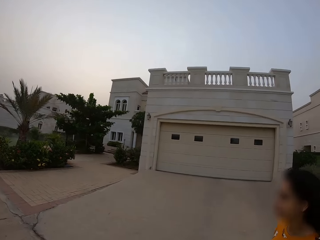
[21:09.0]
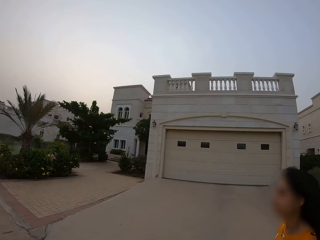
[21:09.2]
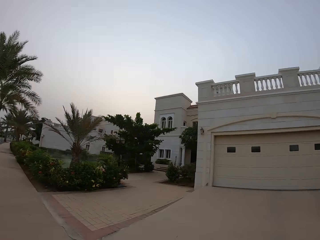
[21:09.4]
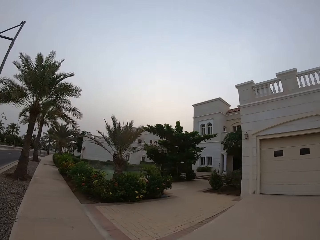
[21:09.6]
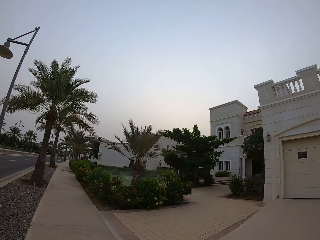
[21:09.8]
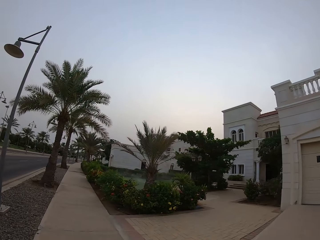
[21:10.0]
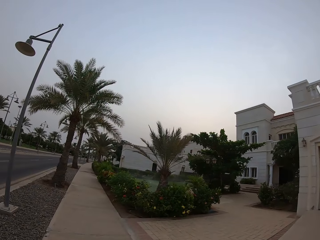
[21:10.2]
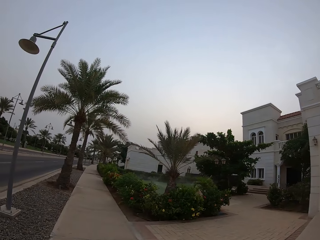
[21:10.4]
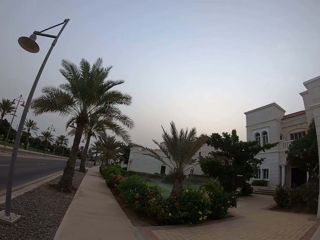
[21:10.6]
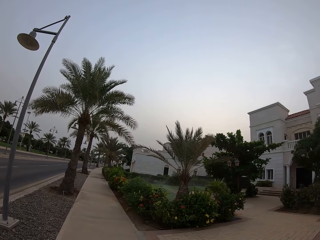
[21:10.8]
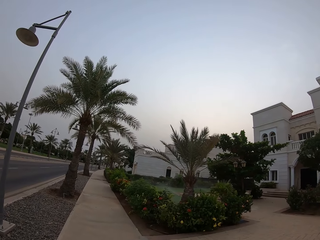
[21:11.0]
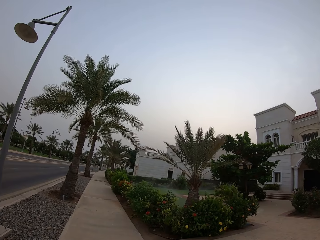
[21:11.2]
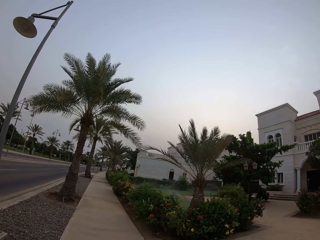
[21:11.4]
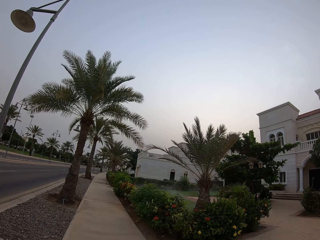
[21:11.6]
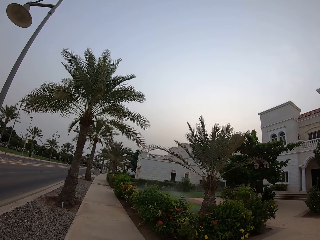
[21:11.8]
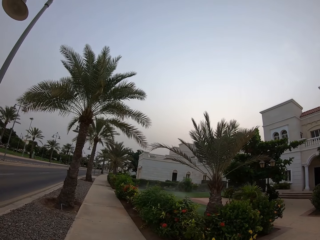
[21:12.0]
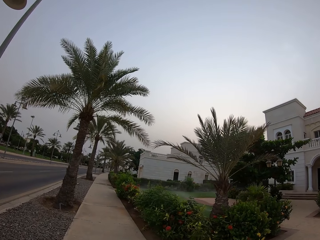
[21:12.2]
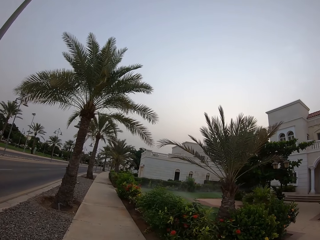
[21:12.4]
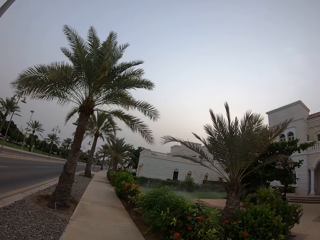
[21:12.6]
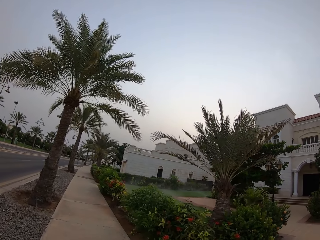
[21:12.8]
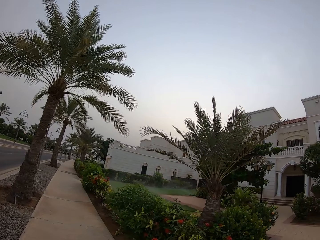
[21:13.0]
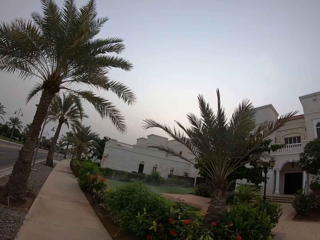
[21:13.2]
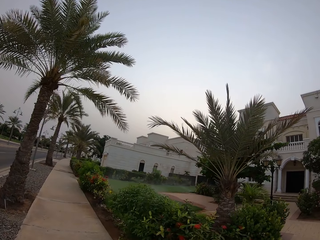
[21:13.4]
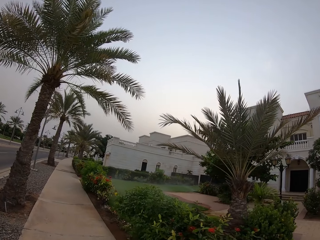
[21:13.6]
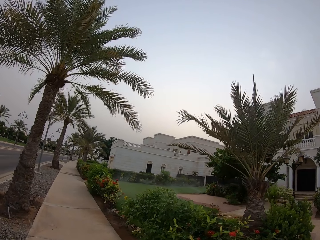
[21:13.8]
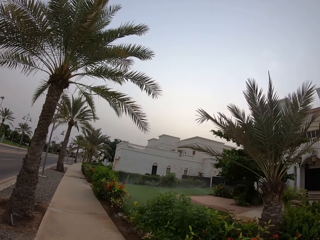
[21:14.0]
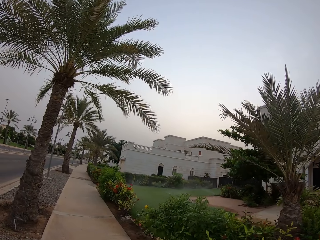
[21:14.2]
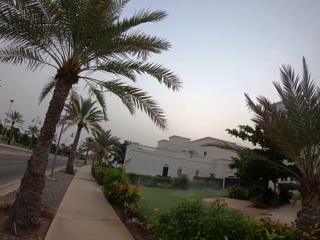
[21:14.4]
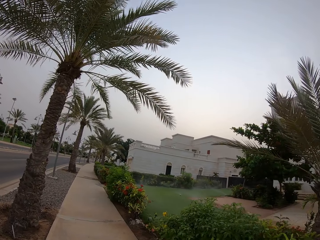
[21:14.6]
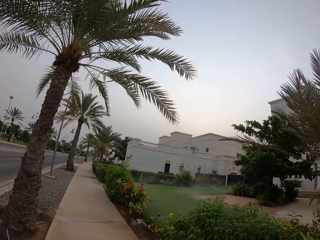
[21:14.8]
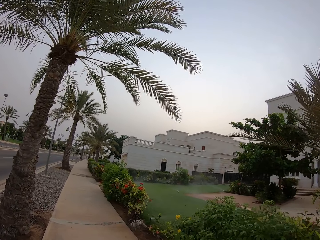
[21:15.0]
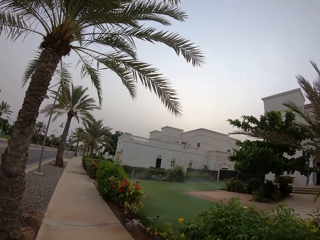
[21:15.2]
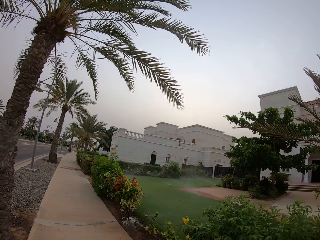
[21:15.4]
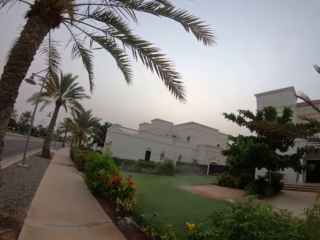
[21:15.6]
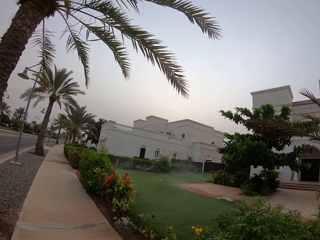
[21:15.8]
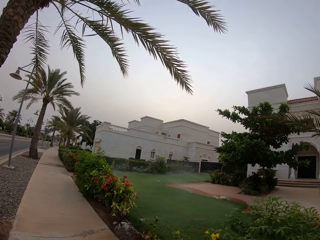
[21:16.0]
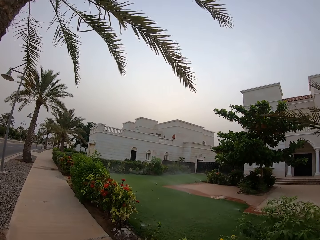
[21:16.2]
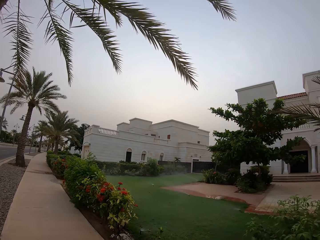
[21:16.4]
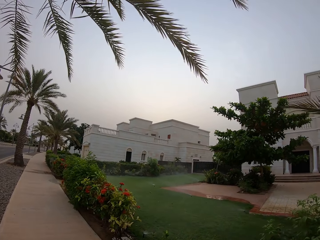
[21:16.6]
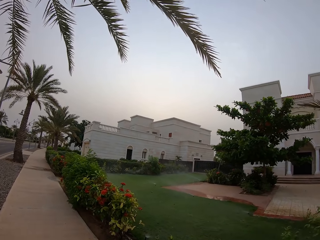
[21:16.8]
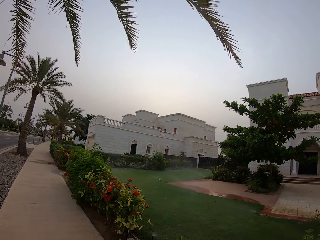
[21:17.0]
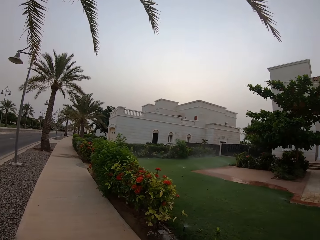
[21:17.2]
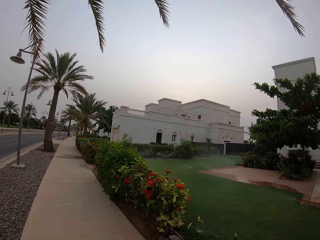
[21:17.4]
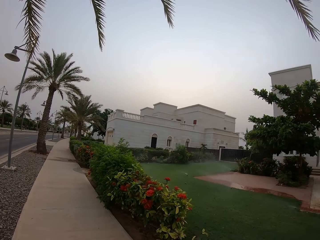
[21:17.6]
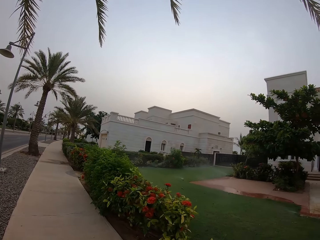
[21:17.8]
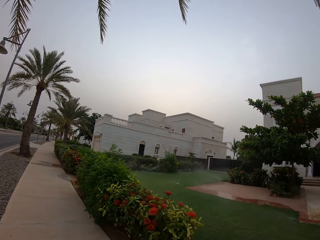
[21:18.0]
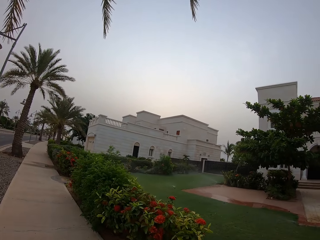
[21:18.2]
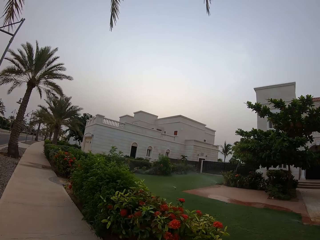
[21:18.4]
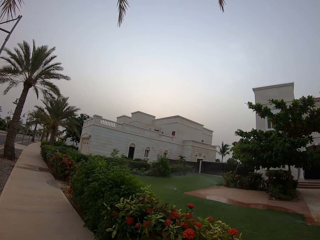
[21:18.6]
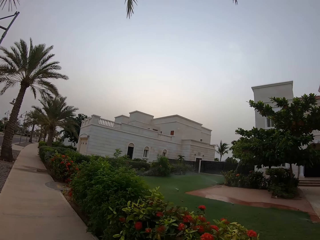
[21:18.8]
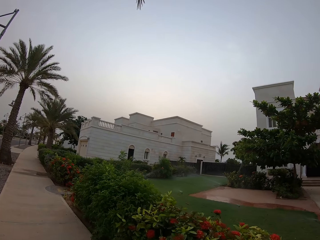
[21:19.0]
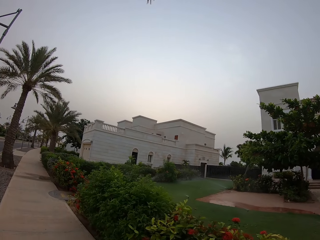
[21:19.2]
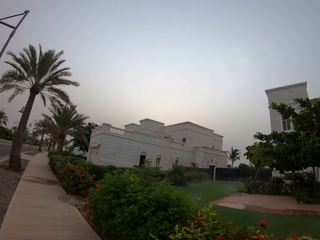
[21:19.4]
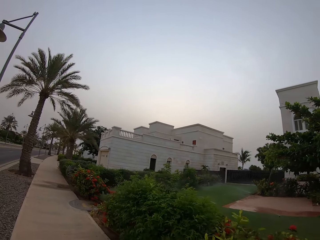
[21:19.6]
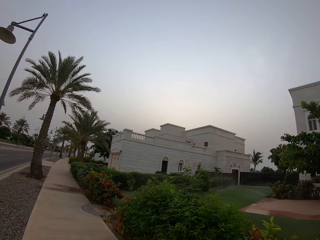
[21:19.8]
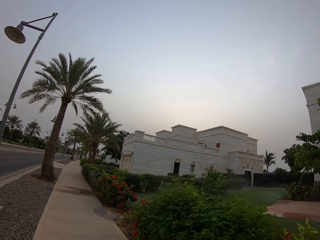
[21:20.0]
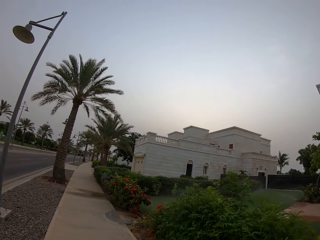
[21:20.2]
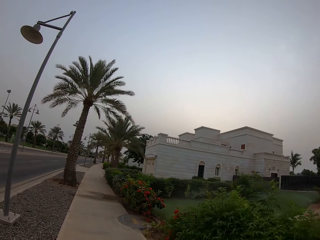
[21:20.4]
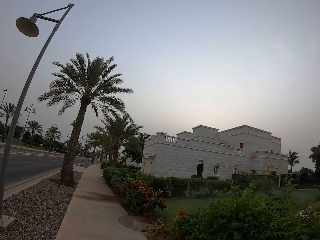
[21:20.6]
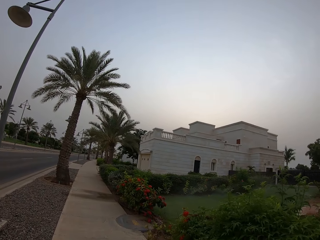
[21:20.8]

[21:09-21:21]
The camera wearer walks beside a lady along the sidewalk. The lady walks on the walkway. The camera wearer walks along on the sidewalk. They look on the compound.

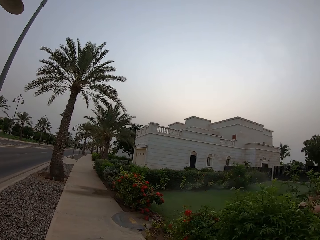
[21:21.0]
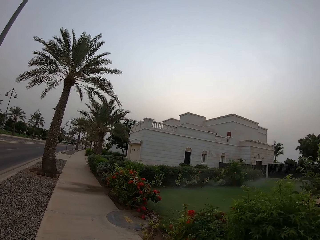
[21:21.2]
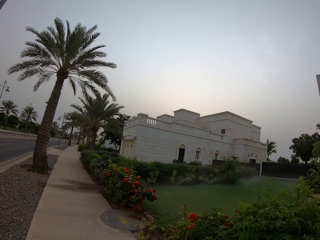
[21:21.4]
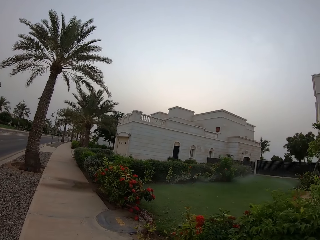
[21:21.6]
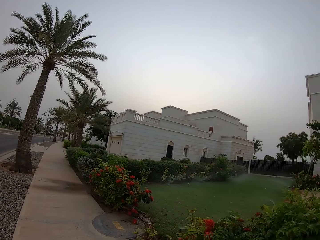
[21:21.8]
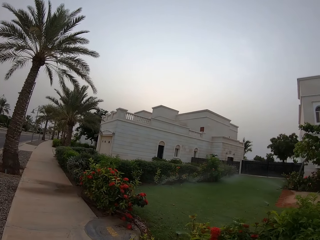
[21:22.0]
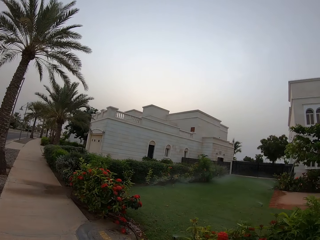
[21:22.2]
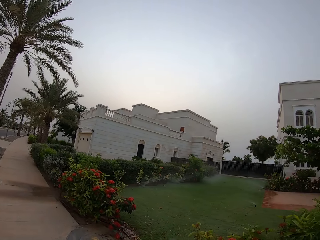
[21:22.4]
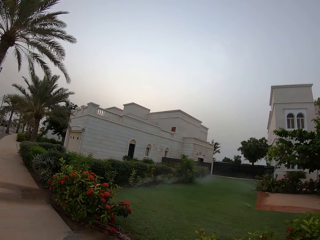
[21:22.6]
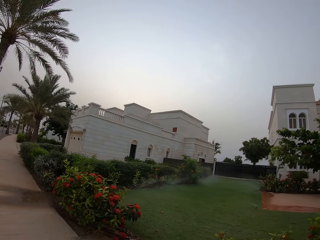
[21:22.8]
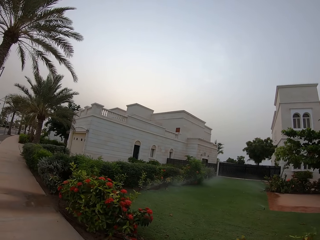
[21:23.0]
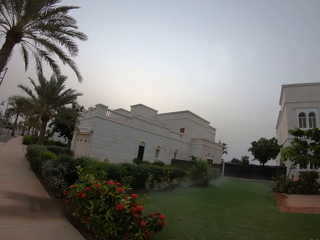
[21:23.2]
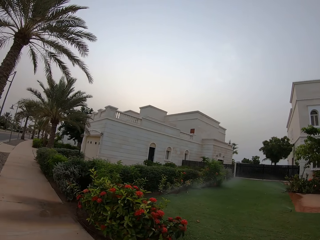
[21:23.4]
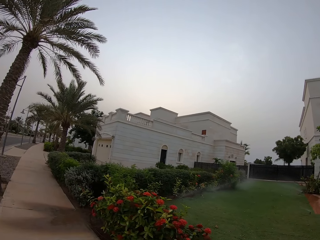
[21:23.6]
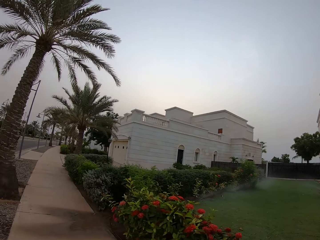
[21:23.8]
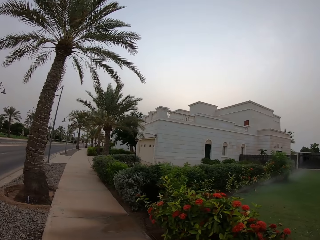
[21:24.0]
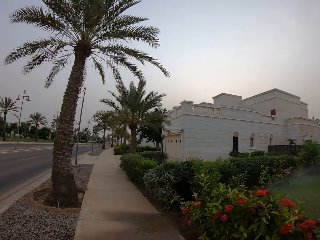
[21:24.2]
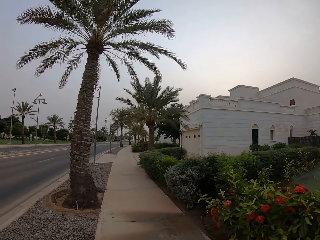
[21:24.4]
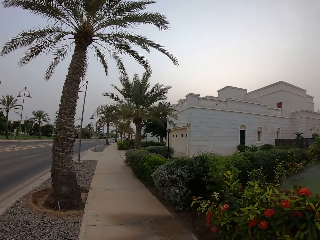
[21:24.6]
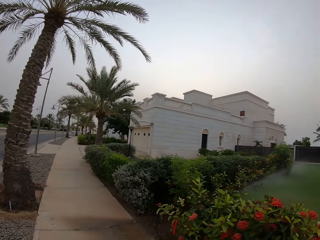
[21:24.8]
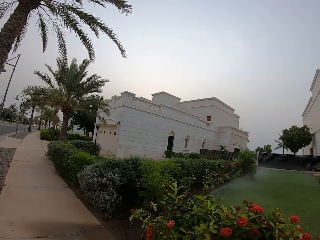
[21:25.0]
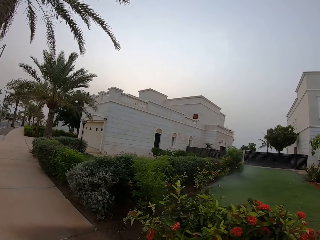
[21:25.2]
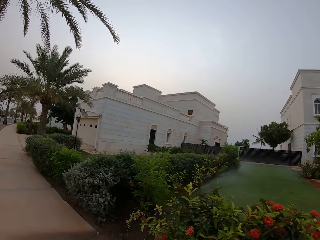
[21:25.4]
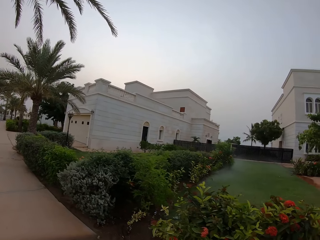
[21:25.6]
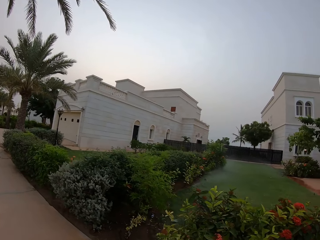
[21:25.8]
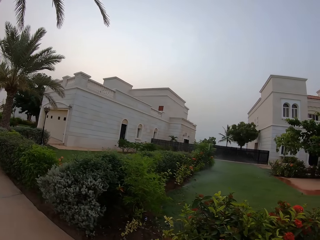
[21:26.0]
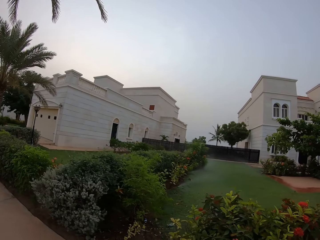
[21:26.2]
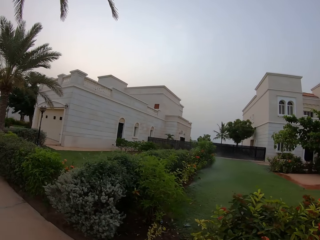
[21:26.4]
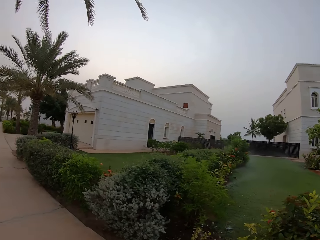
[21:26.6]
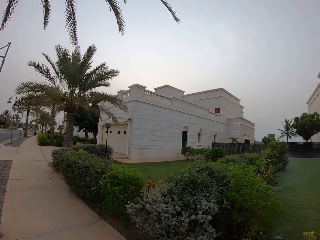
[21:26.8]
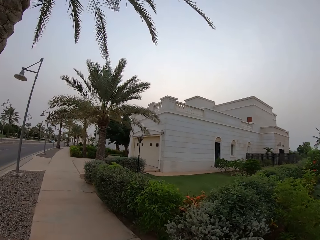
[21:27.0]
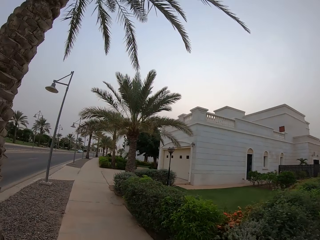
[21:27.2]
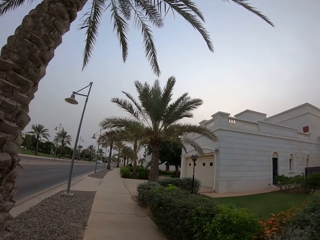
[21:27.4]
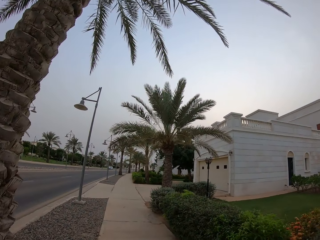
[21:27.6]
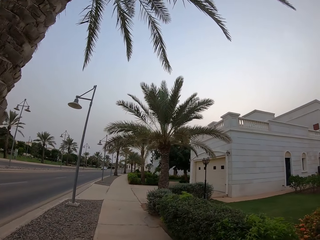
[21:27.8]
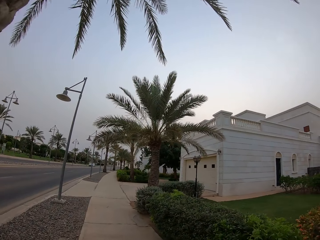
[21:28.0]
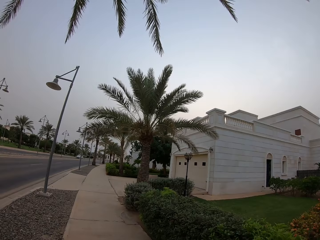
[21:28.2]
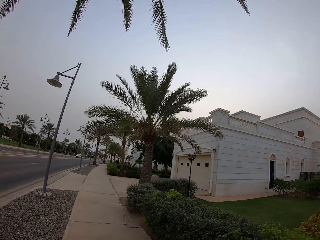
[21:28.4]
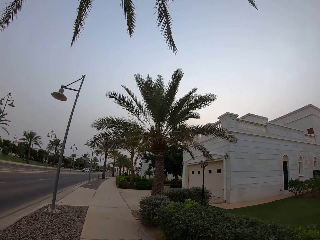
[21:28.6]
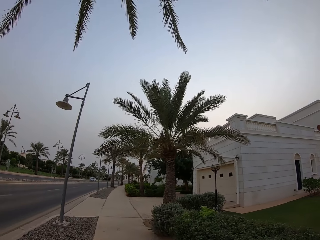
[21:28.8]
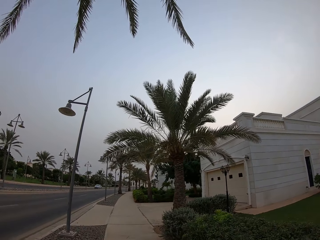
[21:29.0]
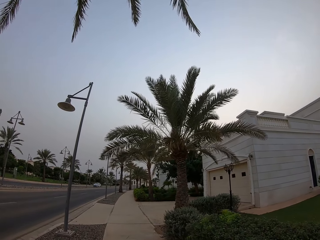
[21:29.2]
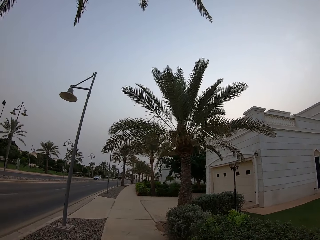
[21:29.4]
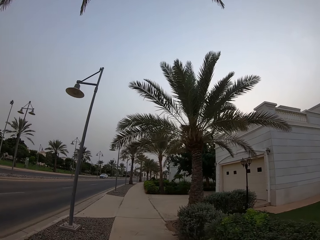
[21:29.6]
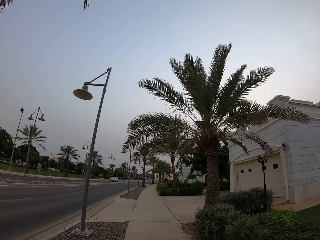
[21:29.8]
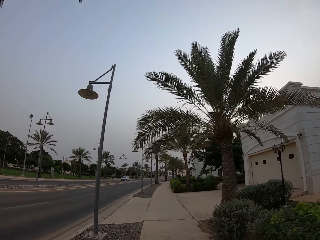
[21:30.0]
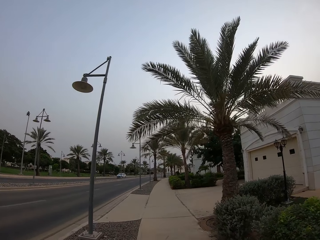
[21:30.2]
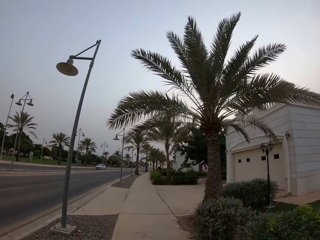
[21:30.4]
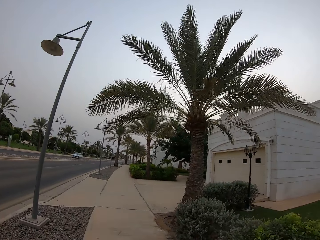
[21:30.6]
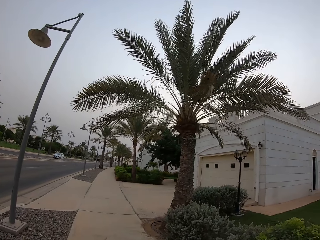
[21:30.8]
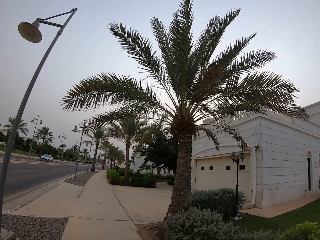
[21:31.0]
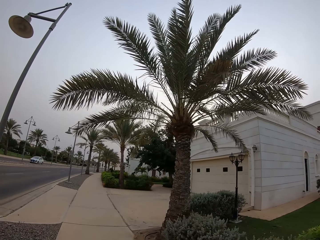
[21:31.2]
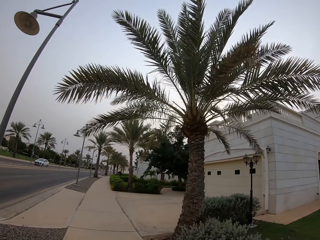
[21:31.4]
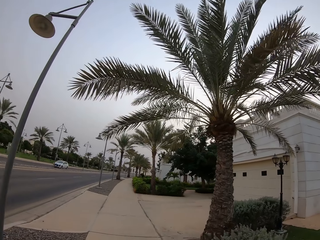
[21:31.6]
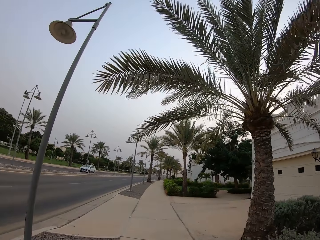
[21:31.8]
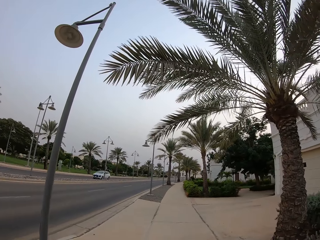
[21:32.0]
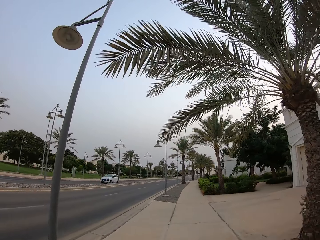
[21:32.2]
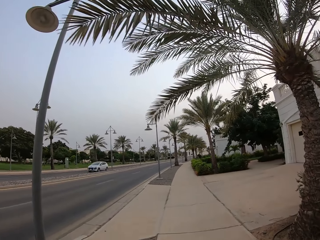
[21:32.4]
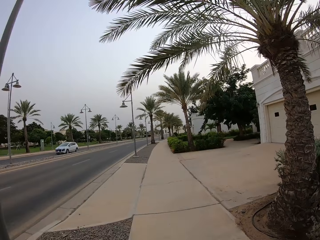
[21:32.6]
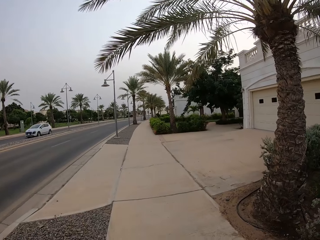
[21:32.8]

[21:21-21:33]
The camera wearer looks at the building.
